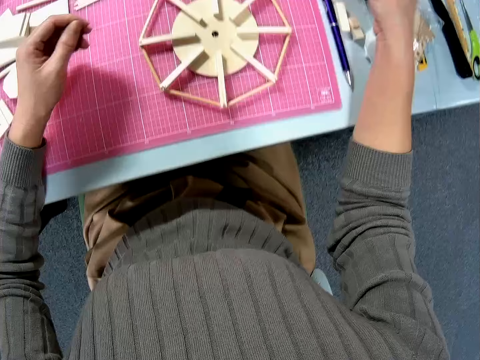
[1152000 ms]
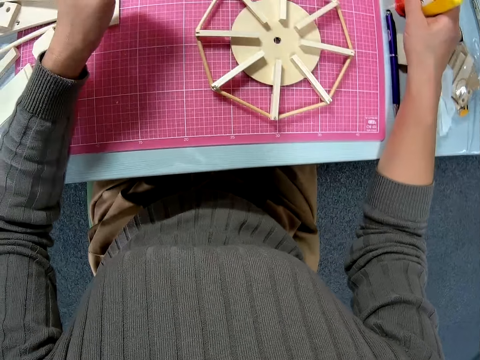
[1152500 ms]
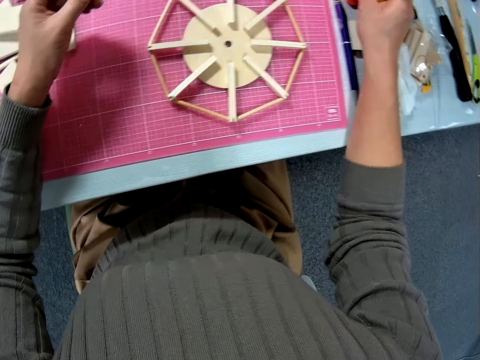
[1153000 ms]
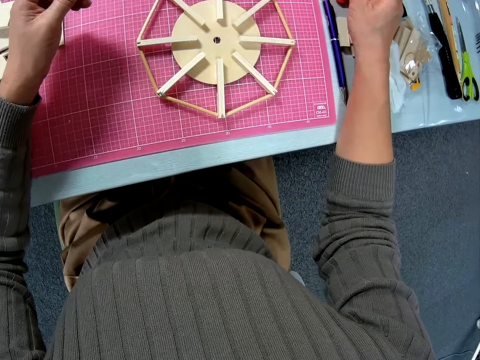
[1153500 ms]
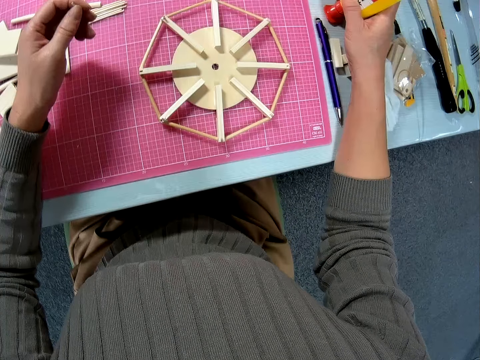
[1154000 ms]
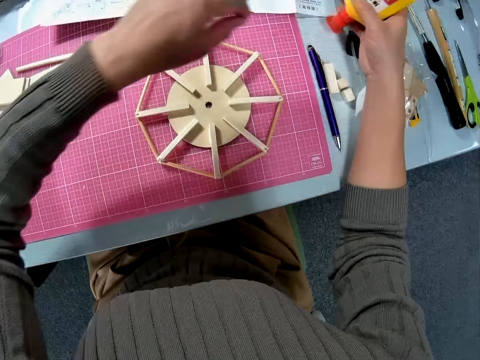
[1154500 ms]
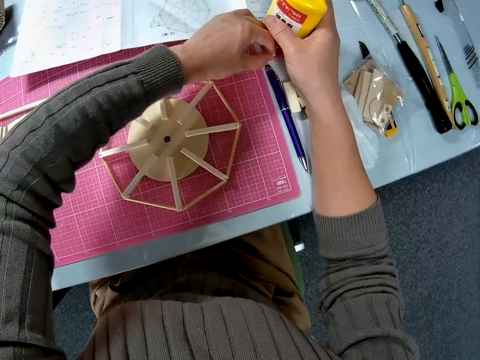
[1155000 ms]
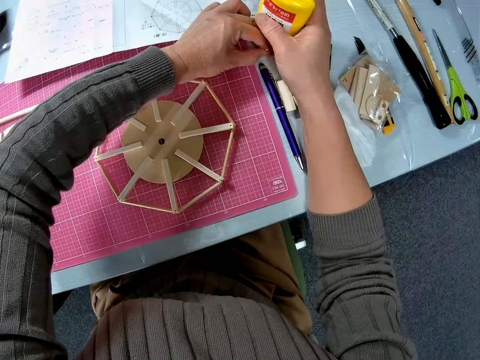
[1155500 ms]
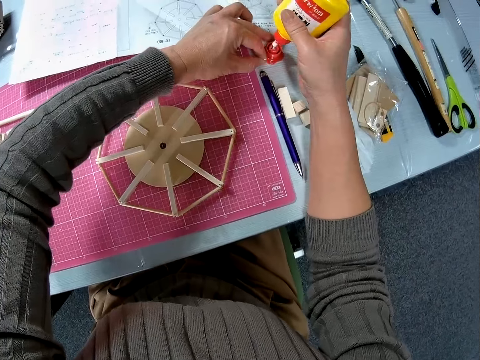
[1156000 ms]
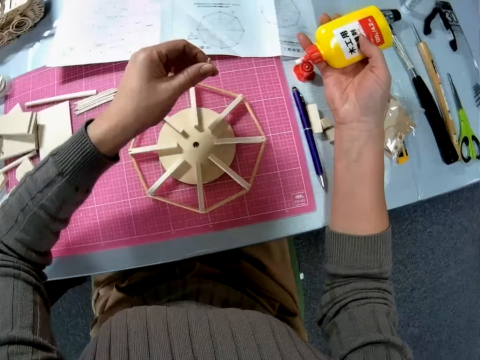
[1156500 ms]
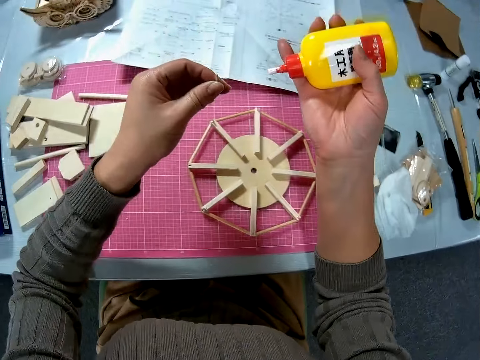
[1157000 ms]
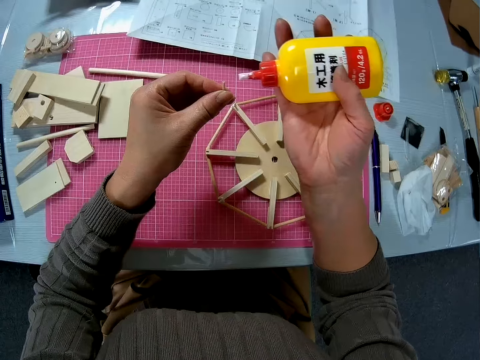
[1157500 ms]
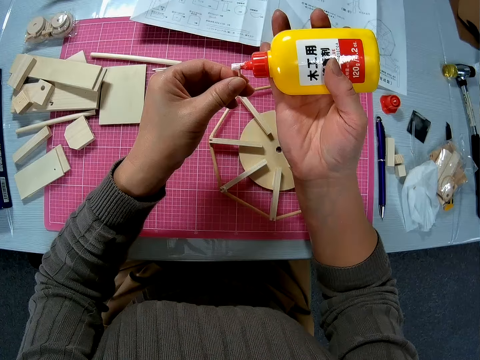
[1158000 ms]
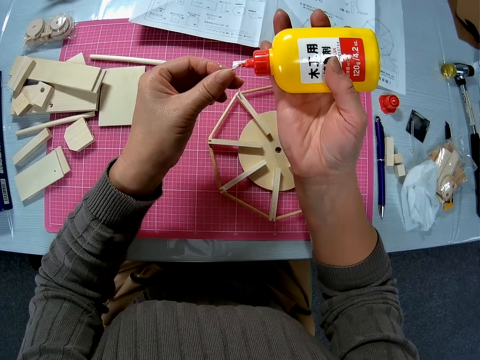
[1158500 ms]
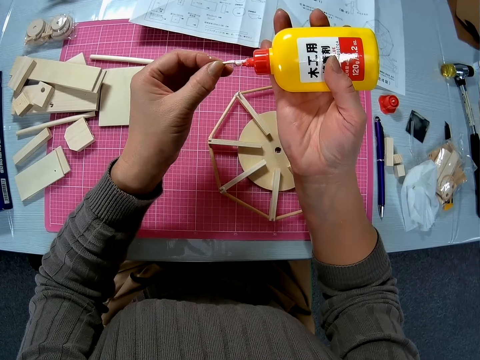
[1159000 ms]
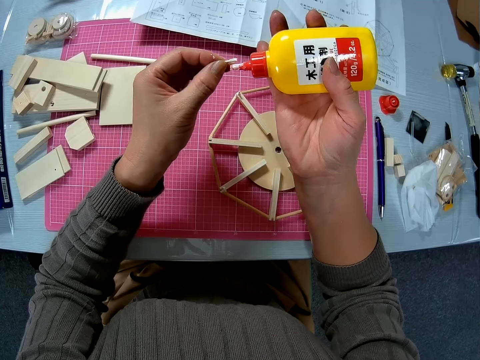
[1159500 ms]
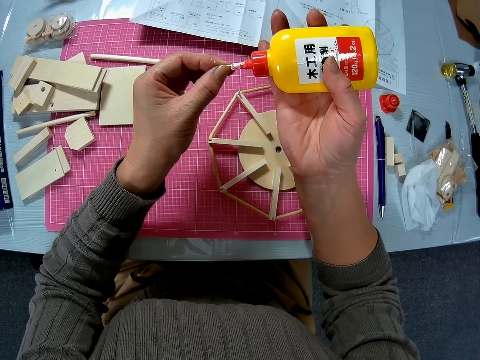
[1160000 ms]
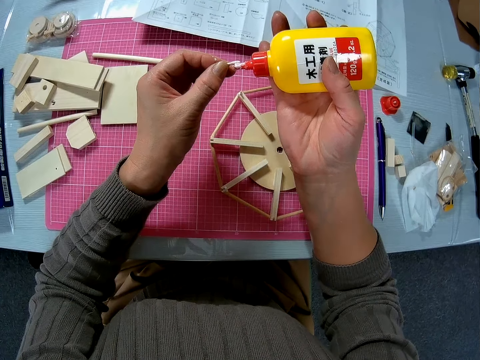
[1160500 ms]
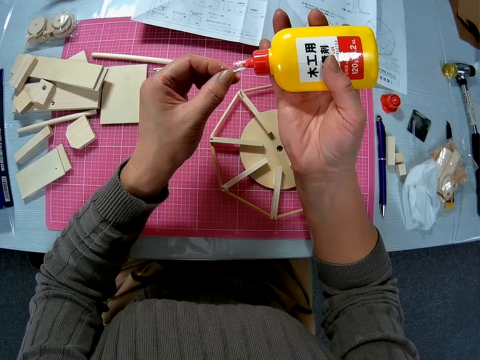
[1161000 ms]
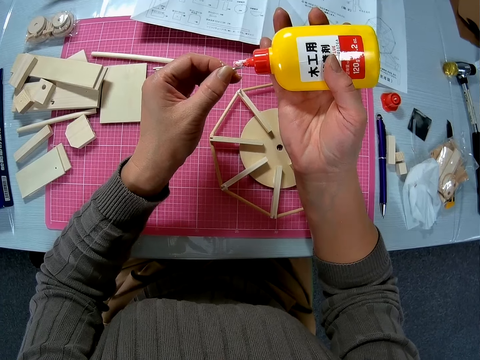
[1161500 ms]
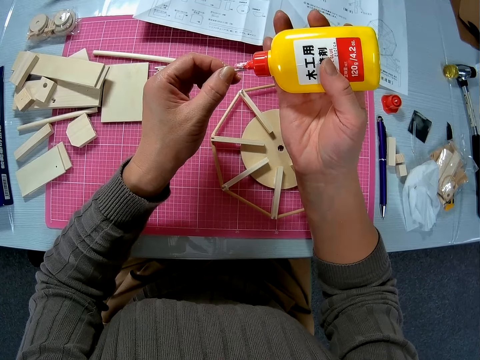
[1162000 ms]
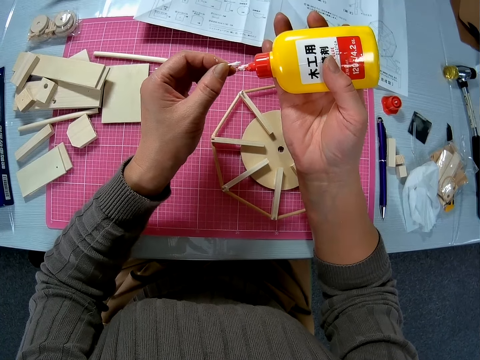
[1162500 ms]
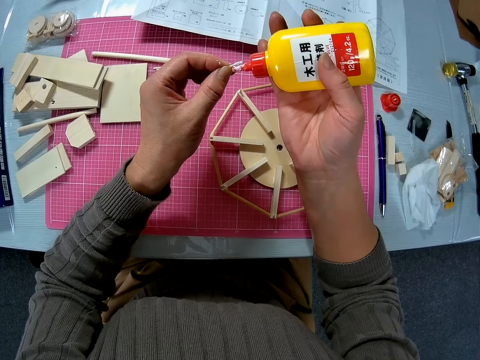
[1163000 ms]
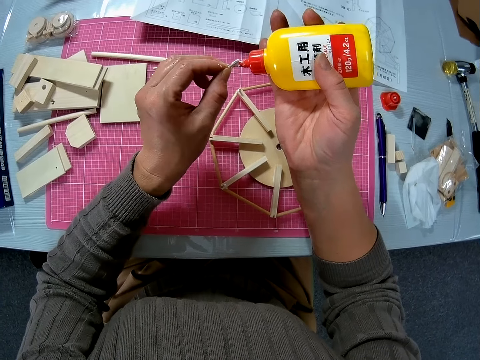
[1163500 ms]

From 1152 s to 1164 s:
The camera wearer picks up the glue bottle from the table with her right hand. She opens the glue bottle. She holds the cover of the glue bottle with her left hand. She applies the glue on the small piece in her left hand.

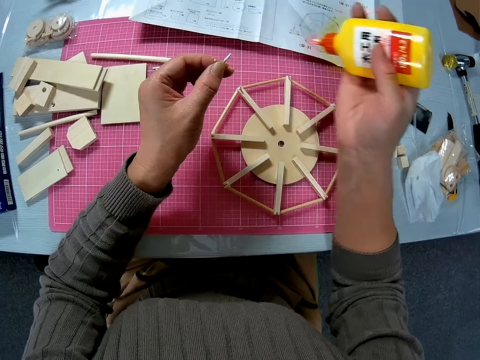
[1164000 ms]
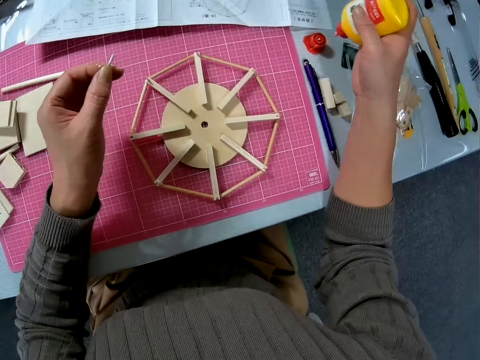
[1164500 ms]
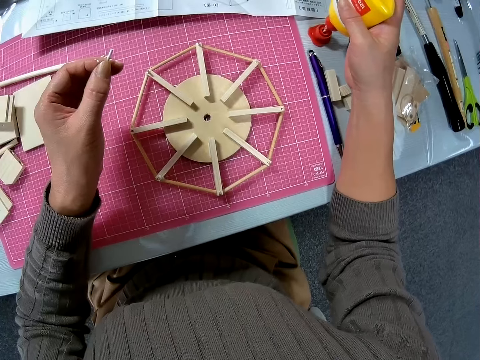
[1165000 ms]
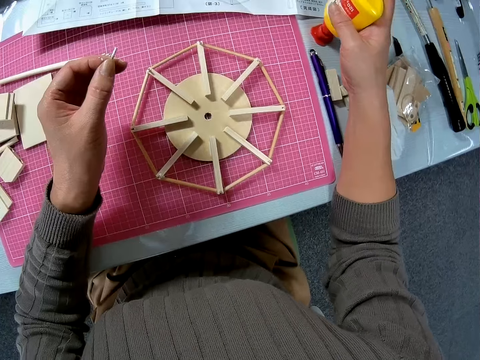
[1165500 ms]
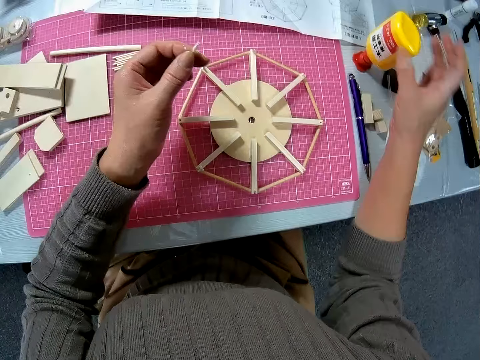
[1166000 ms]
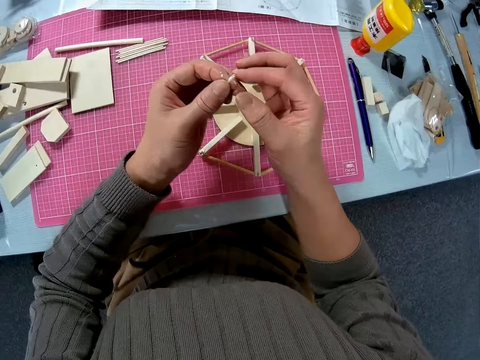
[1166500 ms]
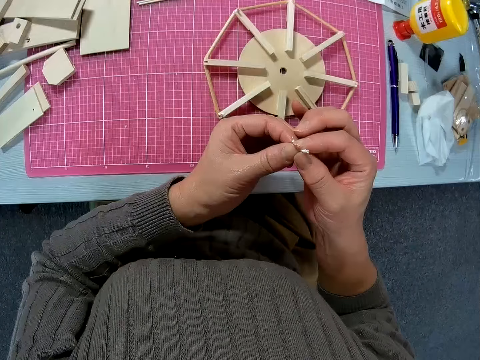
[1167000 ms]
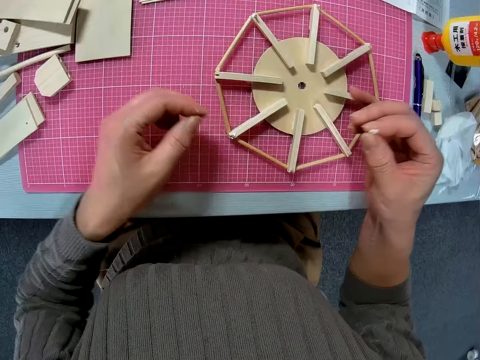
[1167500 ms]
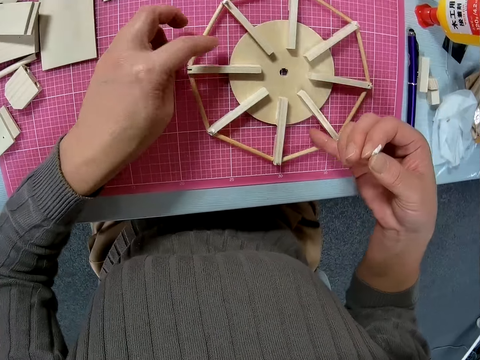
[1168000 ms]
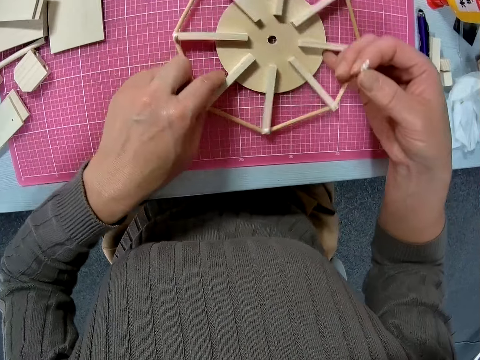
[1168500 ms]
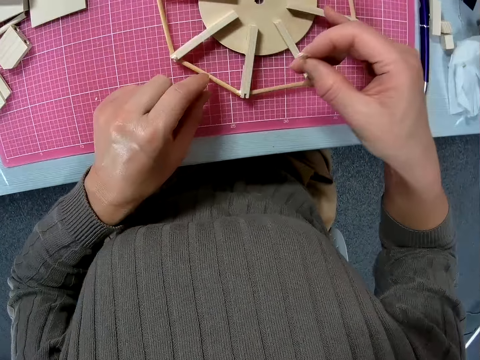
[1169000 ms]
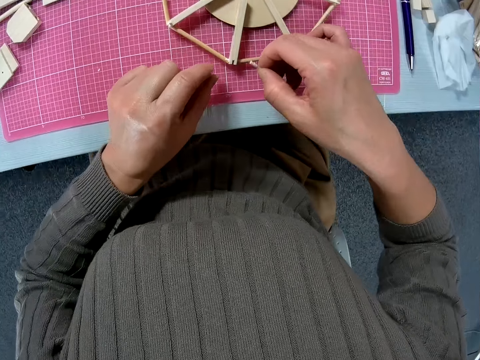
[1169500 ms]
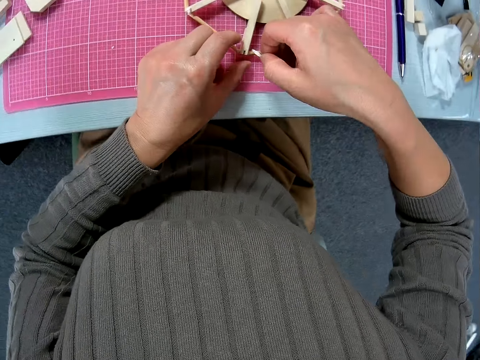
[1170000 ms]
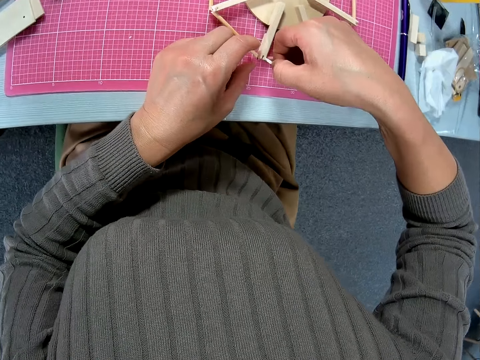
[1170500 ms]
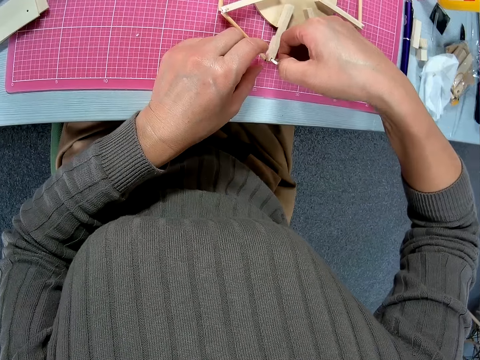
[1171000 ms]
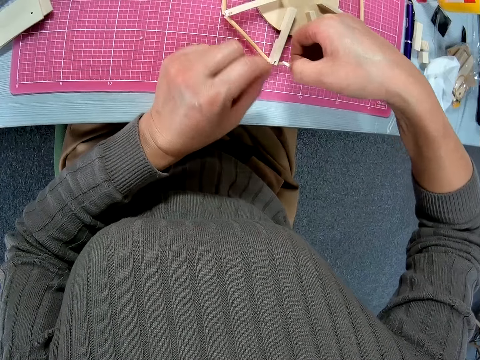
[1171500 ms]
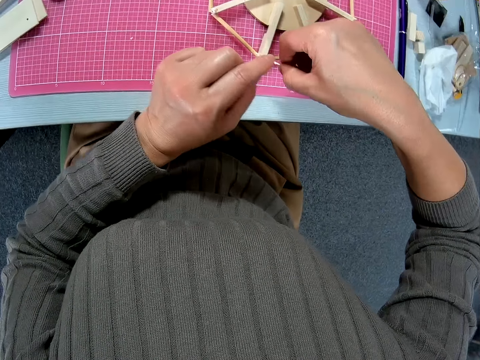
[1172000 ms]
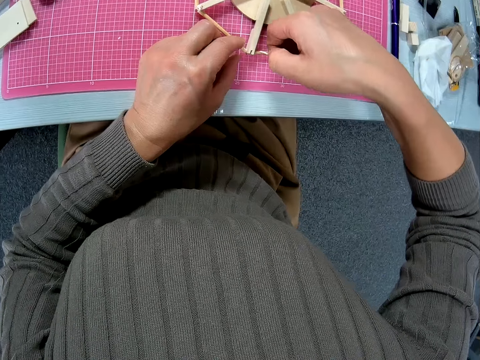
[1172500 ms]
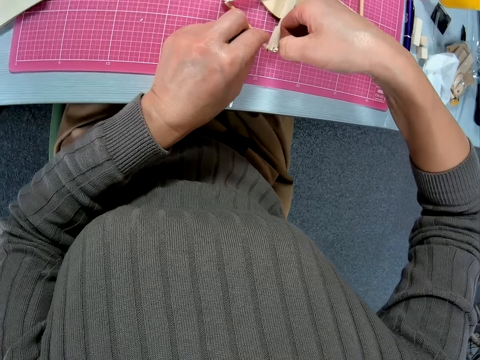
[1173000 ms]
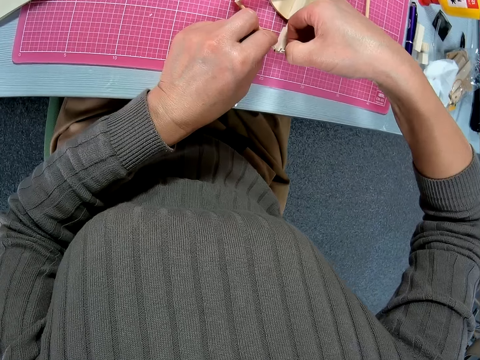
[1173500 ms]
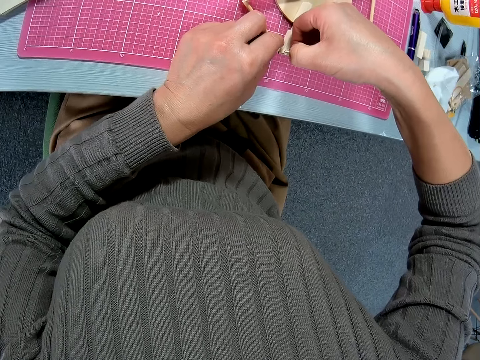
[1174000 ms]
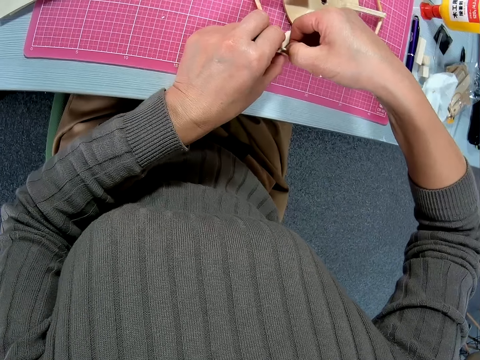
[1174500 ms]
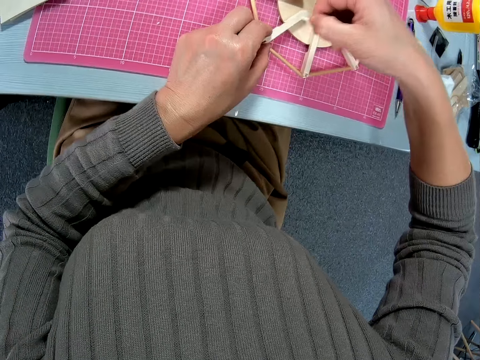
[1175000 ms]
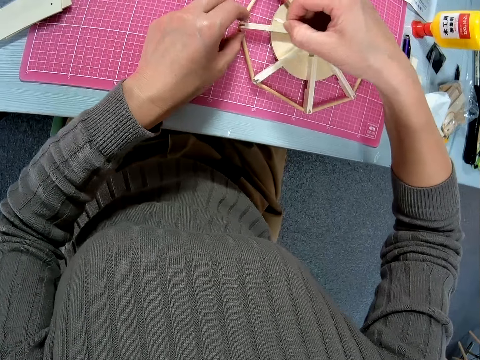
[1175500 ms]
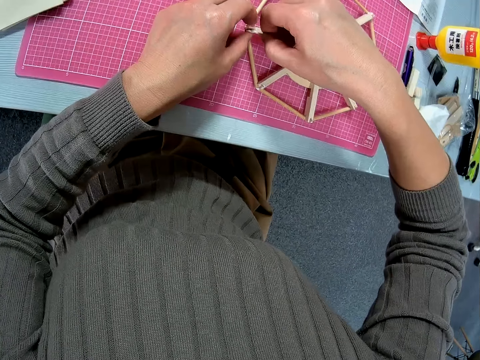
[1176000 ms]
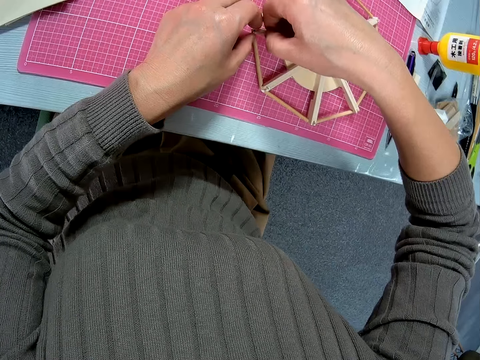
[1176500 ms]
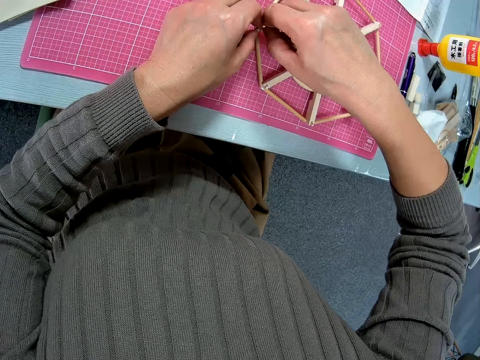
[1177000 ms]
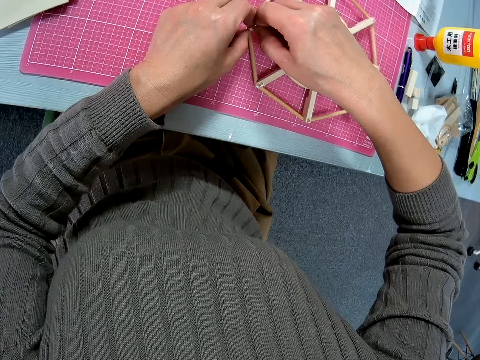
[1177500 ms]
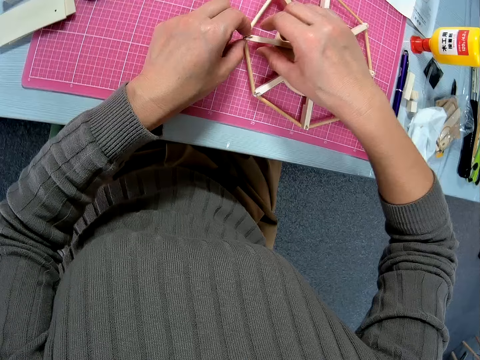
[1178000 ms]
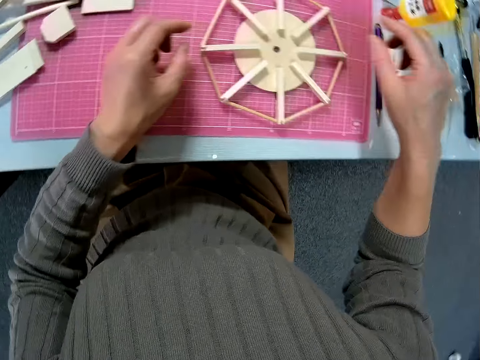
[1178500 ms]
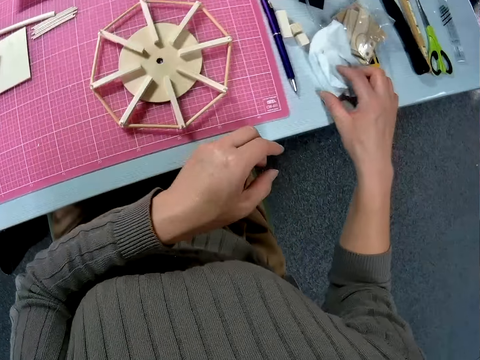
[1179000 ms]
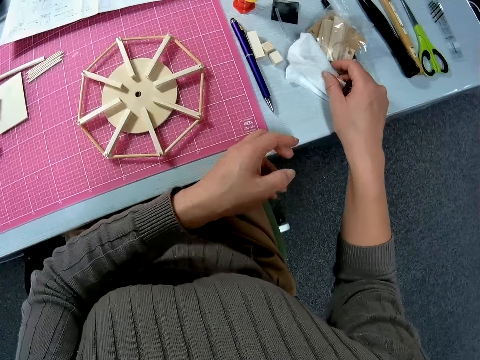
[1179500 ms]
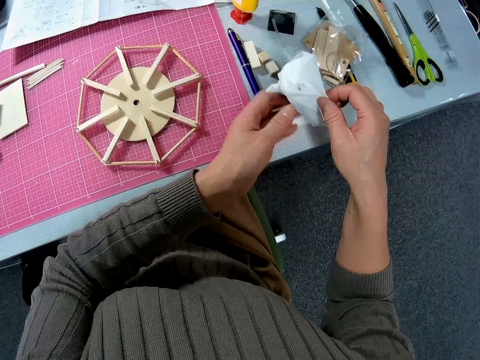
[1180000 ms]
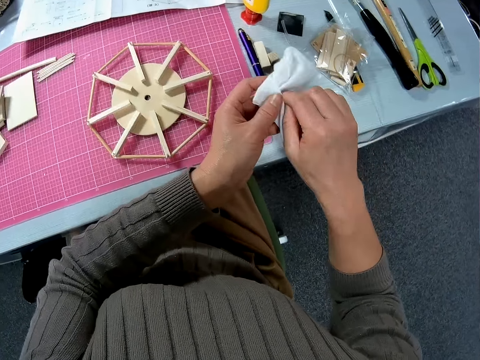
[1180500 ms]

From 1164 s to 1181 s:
The camera wearer drops the glue bottle on the table with her right hand. She passes the small piece in her left hand to her right hand. She adjusts the wooden piece on the table with her two hands. She attaches the small piece with her right hand to the edges of the wooden model on the table. She picks up the wiper from the table. She cleans the fingers on her right hand on the tissue paper on the table. She cleans her two hands with the tissue paper on the table.
